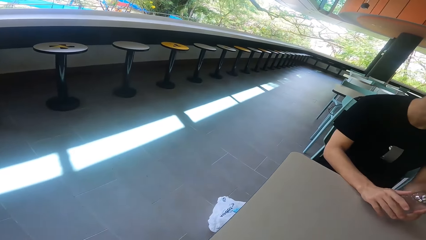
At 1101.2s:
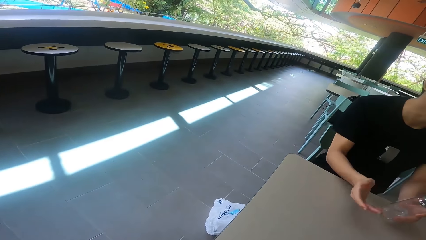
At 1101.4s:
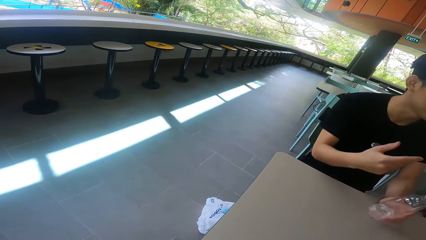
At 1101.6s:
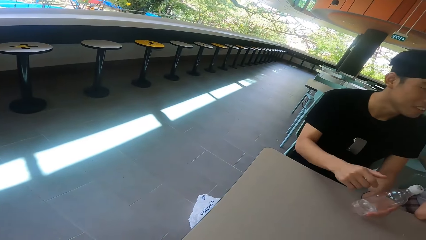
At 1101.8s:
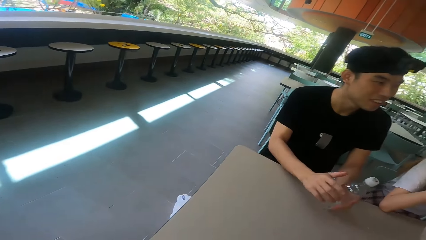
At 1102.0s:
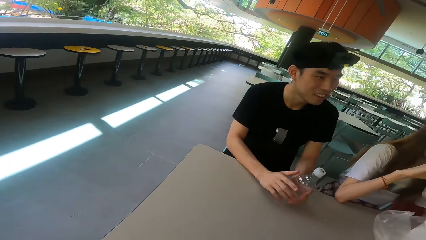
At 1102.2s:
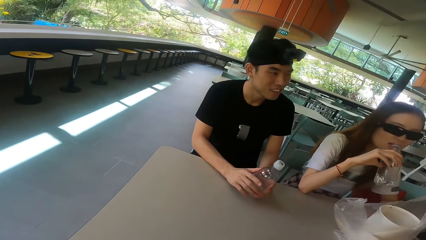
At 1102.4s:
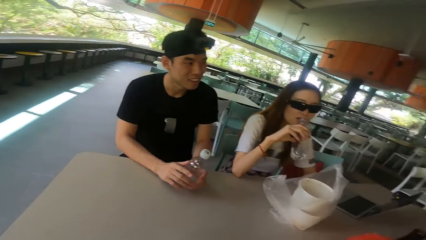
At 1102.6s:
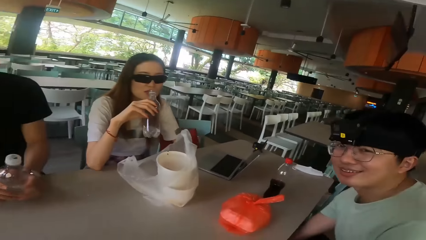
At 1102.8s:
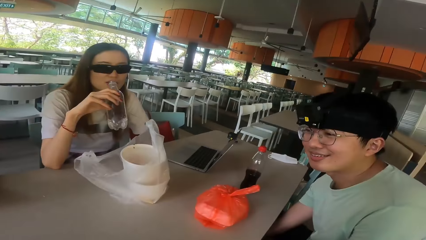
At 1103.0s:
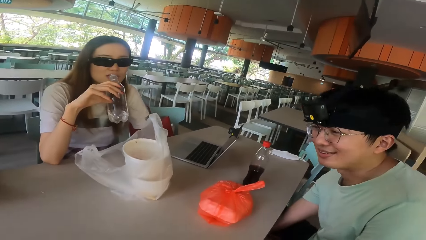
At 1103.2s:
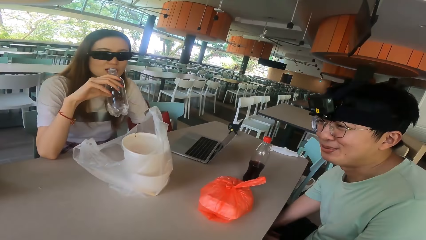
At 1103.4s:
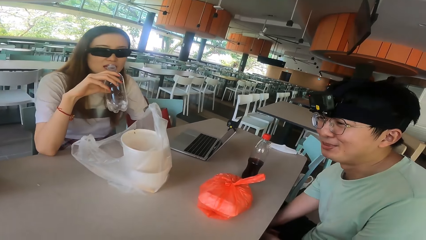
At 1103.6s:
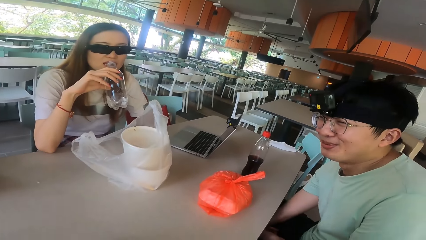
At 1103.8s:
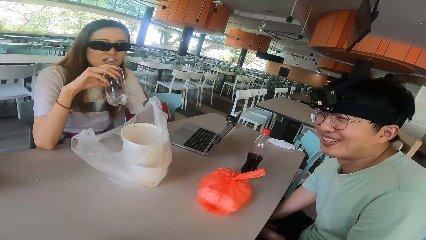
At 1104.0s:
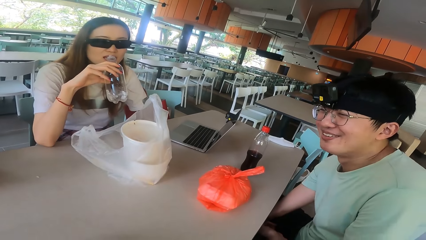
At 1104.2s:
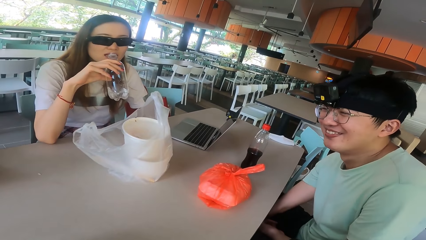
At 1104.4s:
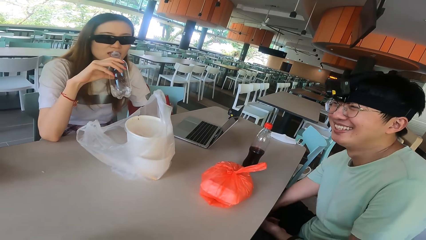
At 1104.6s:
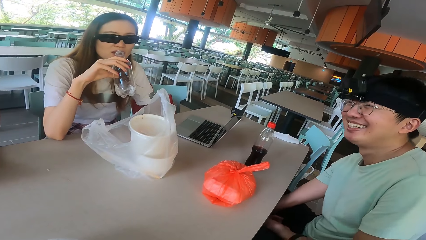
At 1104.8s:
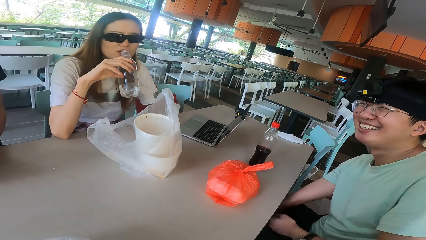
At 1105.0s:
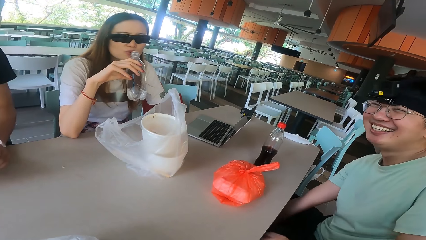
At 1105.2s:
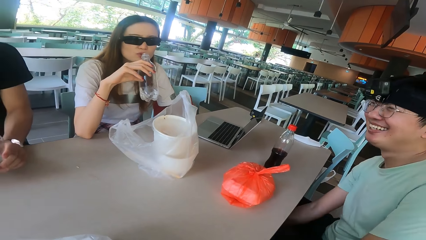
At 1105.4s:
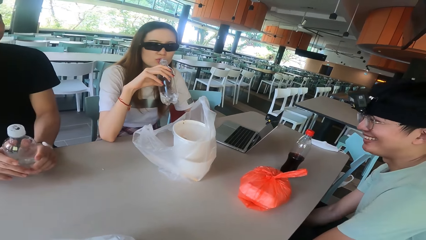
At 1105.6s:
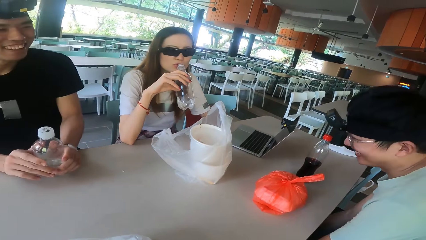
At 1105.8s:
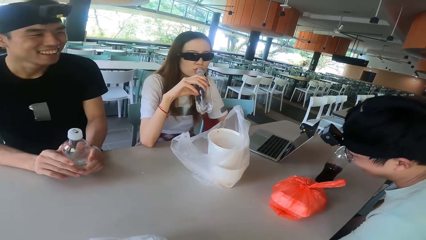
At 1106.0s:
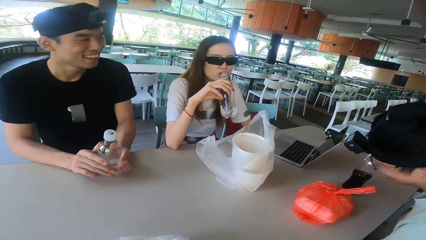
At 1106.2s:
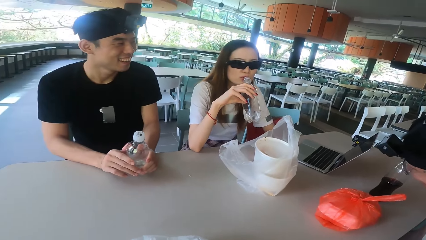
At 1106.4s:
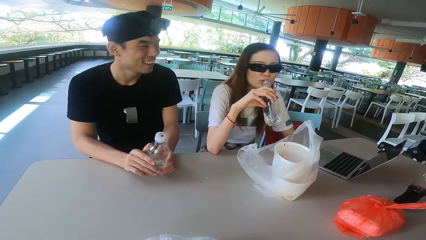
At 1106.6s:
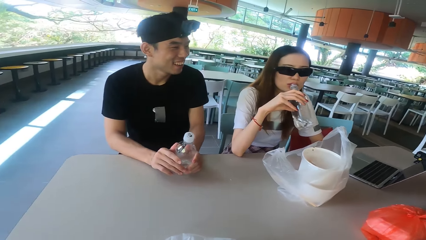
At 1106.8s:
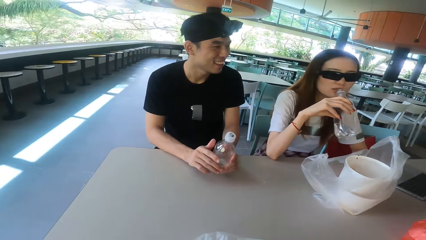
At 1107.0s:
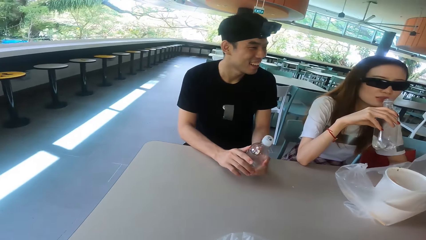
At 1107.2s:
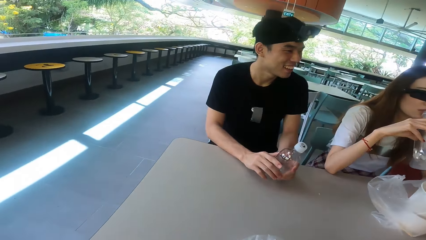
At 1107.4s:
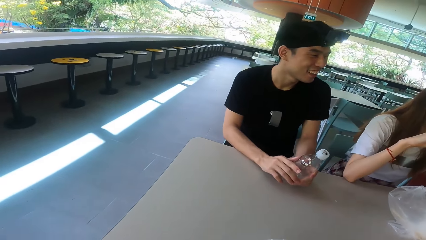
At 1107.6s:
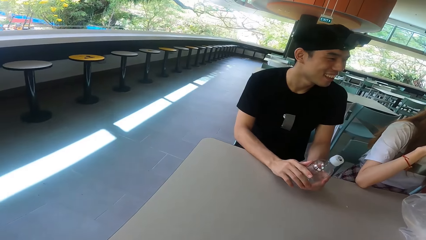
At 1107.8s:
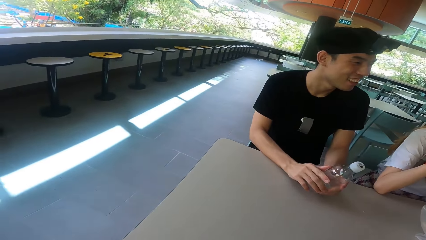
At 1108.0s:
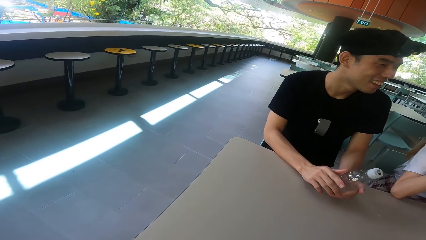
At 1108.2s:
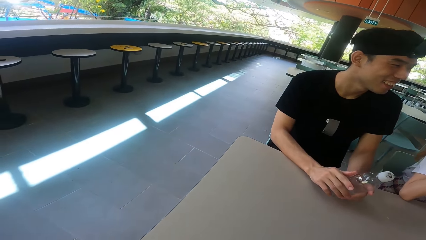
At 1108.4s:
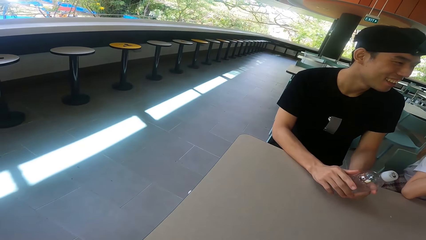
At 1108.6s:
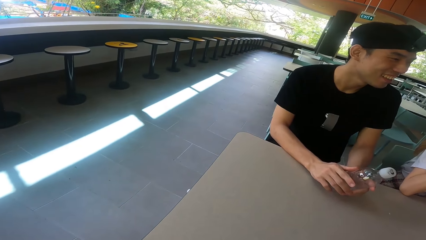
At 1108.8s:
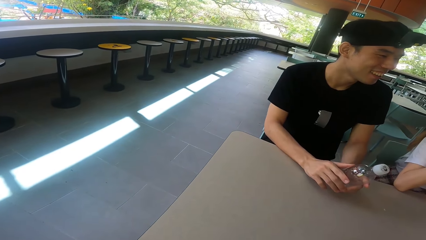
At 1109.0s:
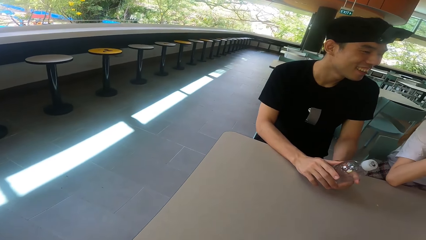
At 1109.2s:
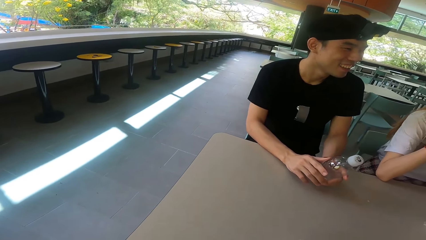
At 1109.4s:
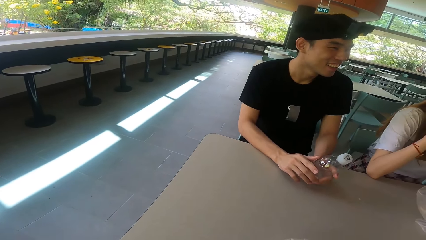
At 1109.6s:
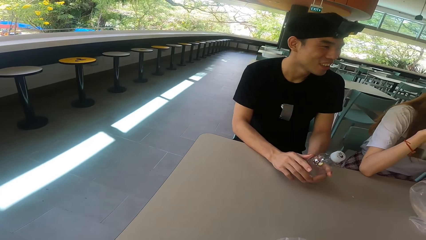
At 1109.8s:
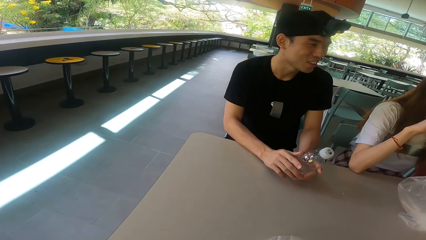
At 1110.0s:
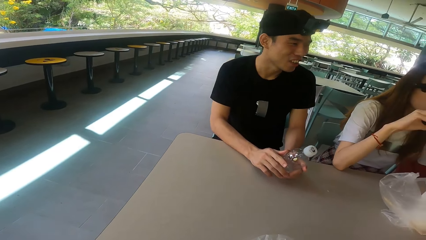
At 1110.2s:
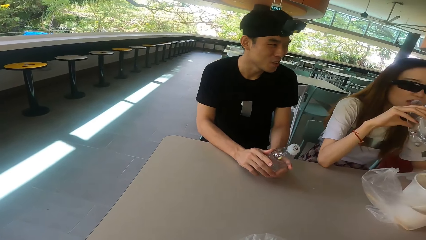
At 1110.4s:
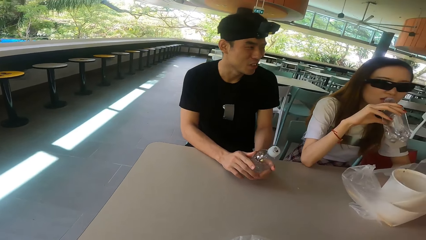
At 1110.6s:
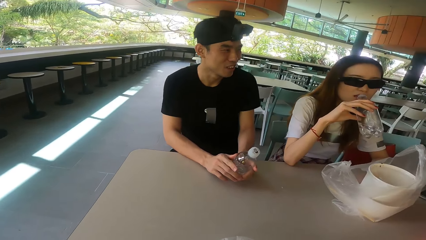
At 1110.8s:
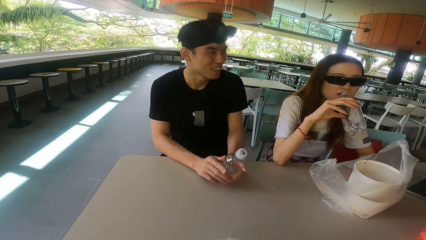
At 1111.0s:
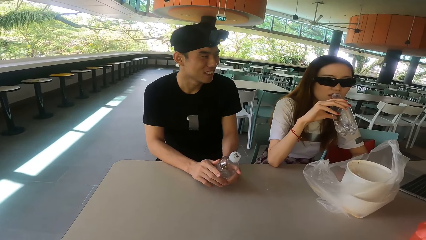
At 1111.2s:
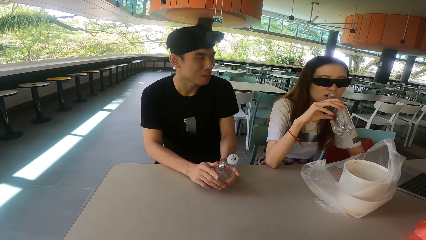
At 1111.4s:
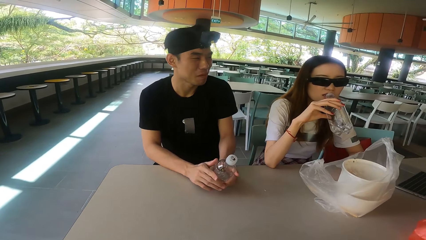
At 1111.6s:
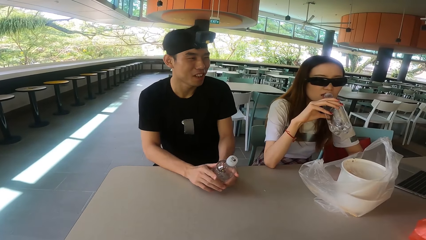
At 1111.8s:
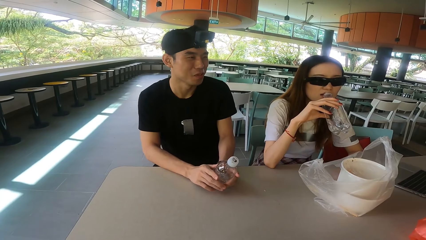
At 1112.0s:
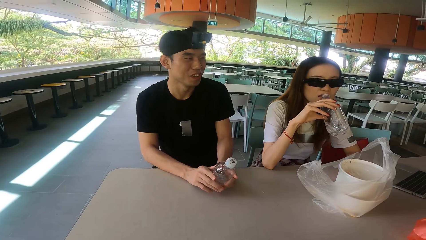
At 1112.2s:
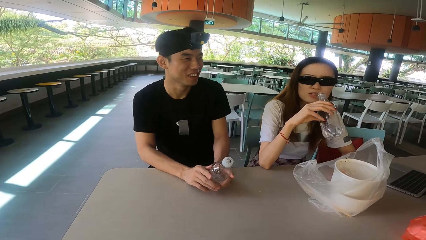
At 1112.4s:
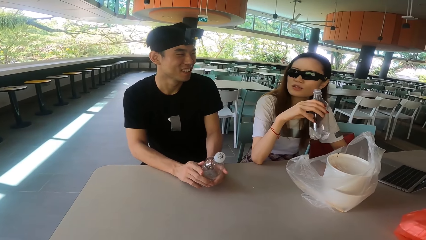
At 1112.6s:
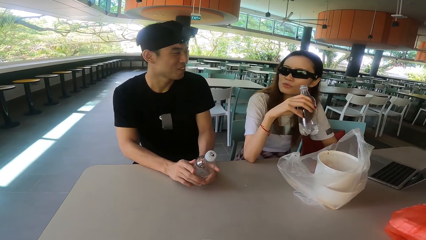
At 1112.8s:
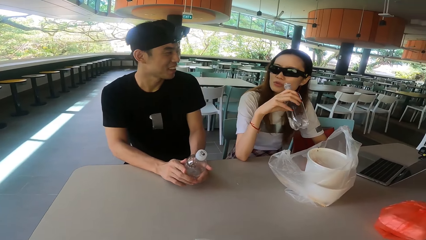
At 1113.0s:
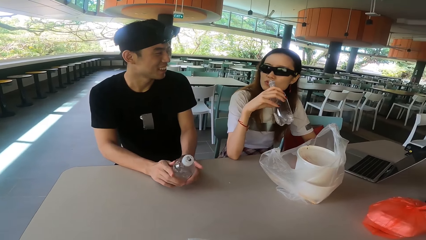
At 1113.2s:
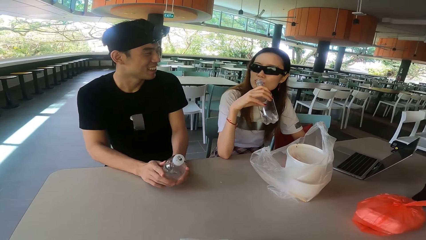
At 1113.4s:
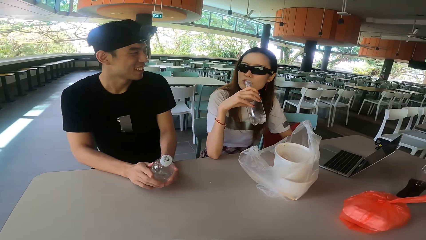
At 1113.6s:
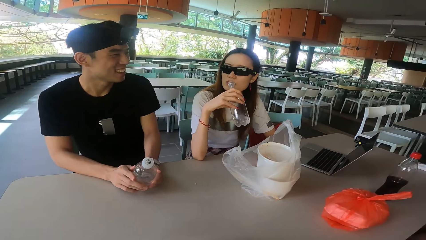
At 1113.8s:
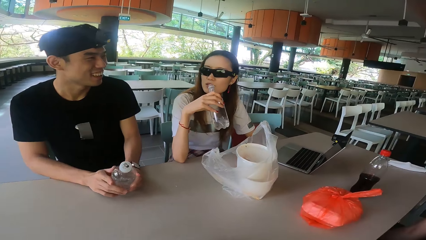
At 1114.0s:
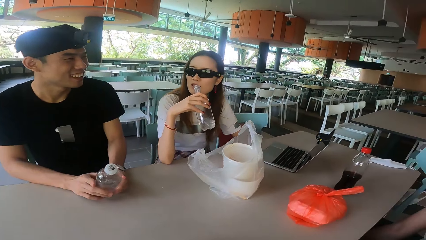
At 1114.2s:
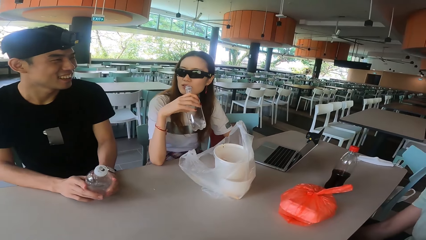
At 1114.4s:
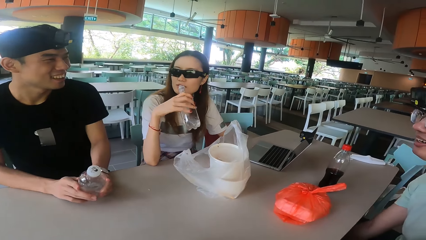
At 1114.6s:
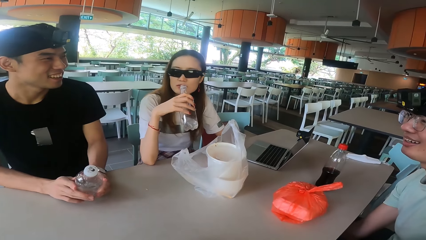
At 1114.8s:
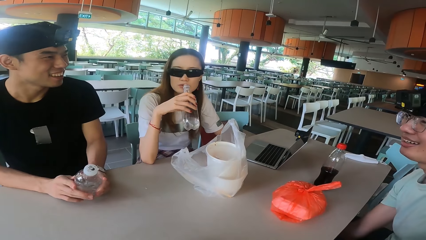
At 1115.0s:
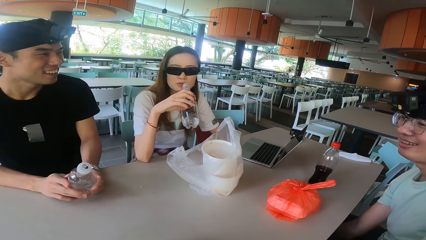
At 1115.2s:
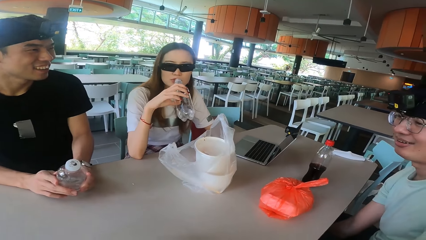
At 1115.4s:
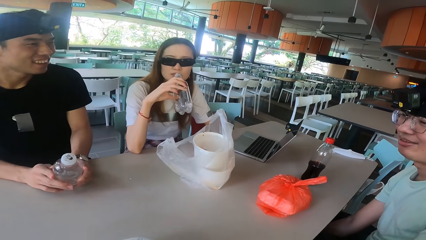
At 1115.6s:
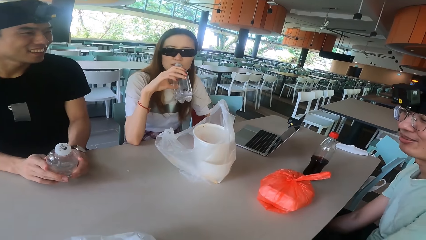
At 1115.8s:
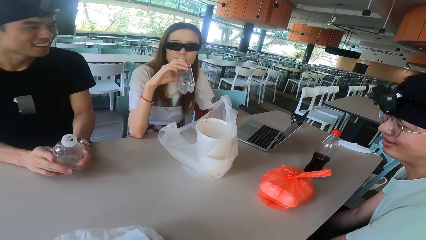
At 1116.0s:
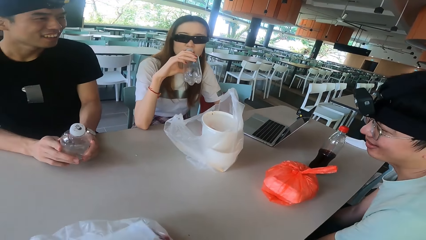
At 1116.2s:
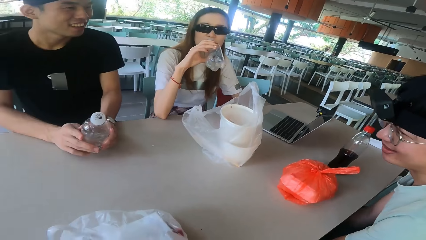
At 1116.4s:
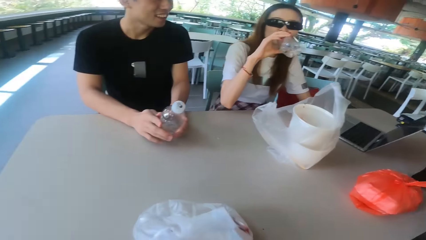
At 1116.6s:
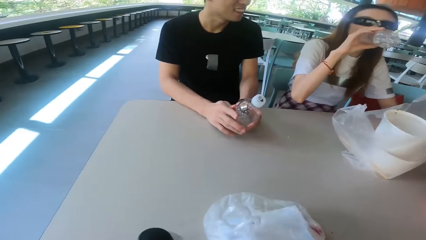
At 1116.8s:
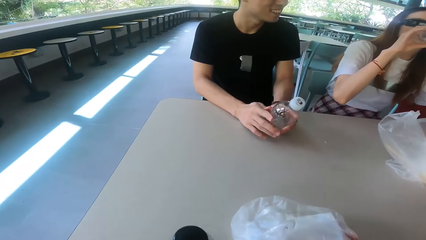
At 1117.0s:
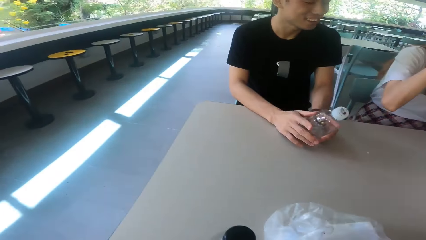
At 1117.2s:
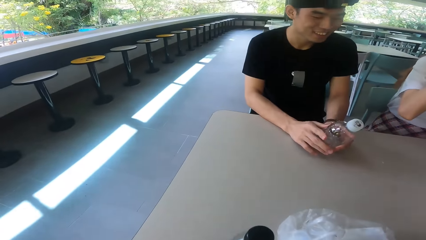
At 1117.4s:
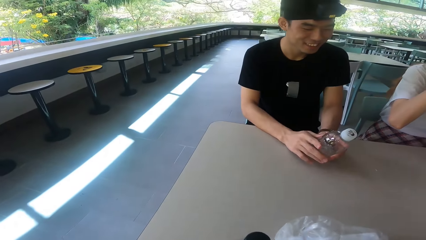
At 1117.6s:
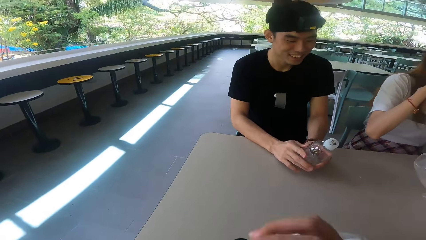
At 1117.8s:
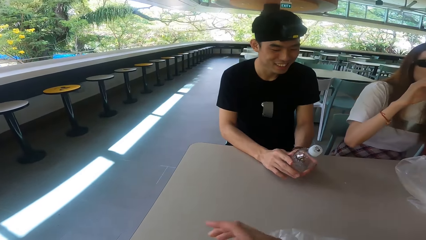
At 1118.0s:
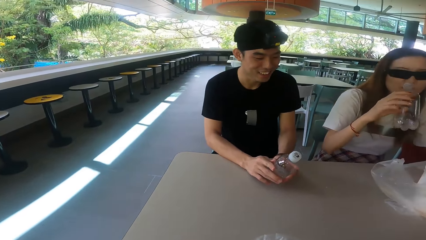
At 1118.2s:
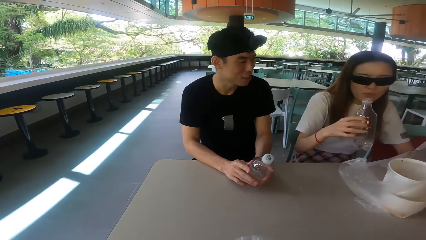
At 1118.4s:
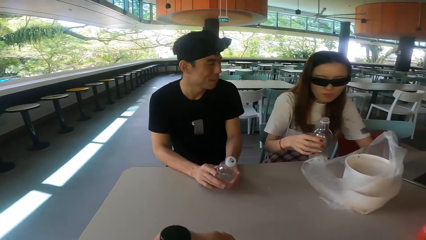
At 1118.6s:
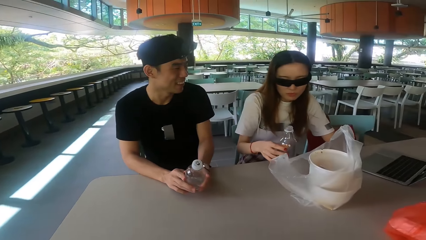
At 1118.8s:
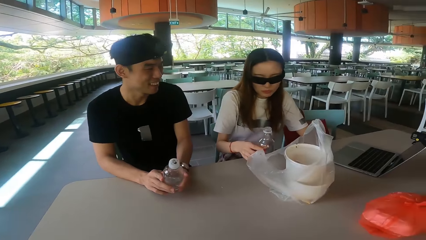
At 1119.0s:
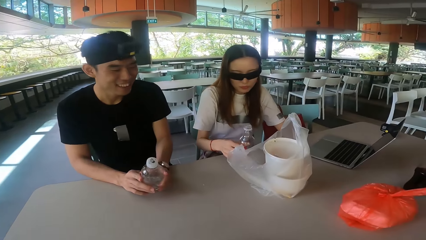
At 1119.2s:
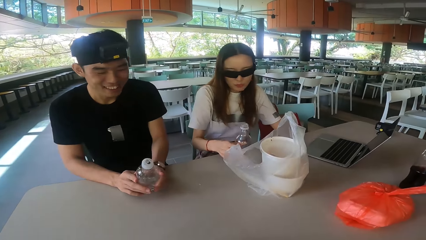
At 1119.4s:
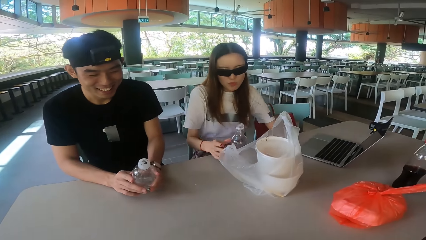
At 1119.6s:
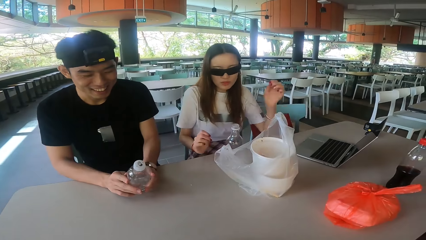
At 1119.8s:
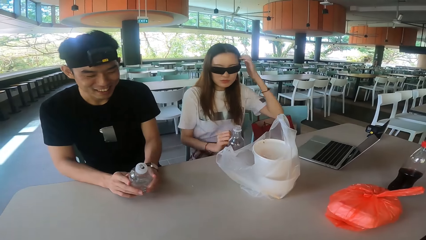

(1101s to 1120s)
The camera wearer looks around. A man talks to another man and a woman. The woman drinks the water. The other man talks to the woman and the first man. The woman talks. The first man talks.
